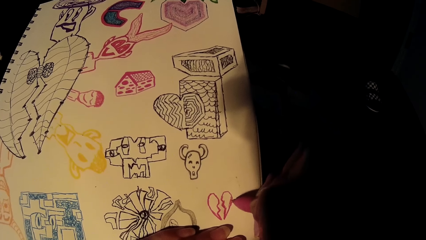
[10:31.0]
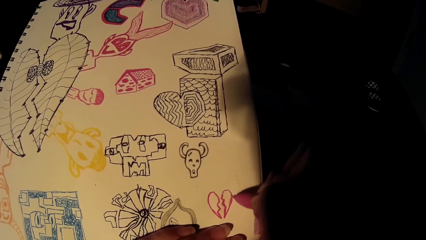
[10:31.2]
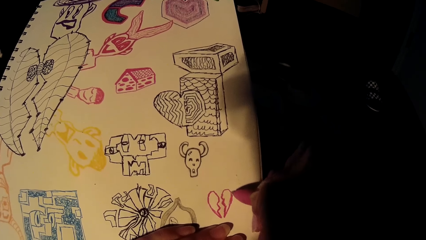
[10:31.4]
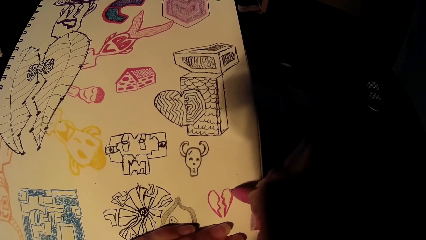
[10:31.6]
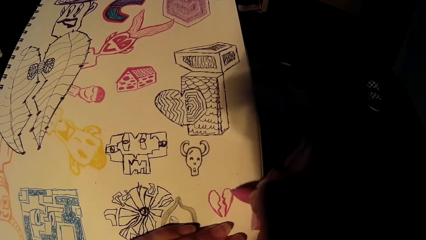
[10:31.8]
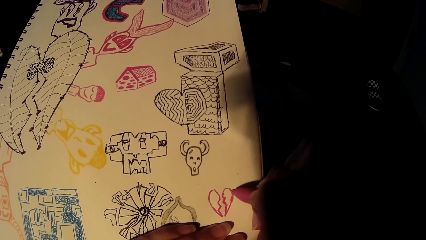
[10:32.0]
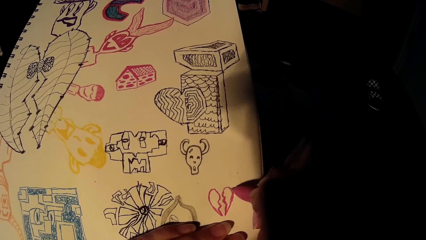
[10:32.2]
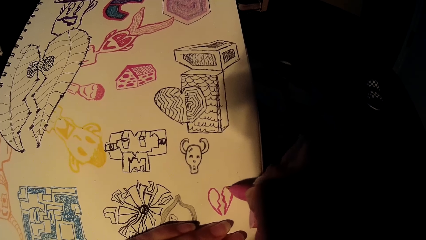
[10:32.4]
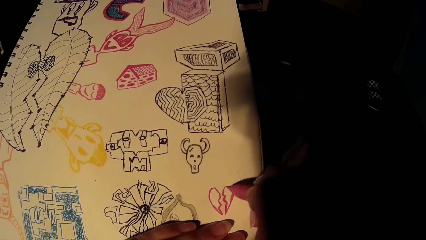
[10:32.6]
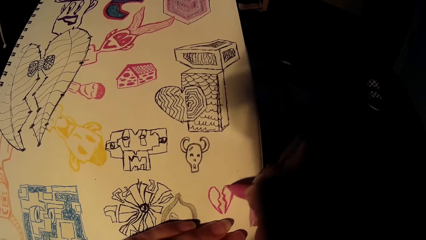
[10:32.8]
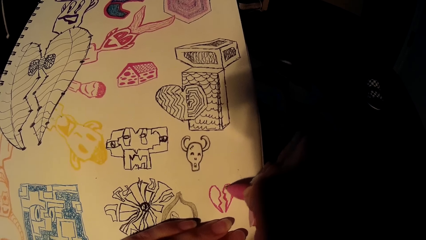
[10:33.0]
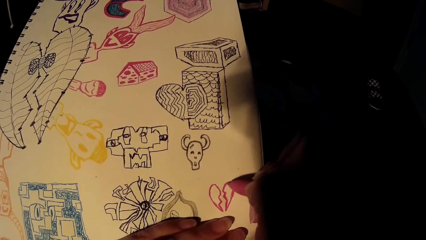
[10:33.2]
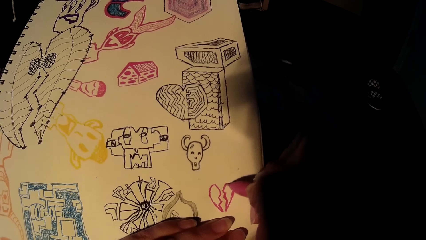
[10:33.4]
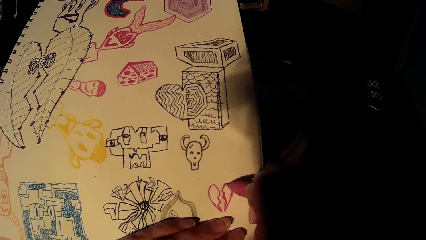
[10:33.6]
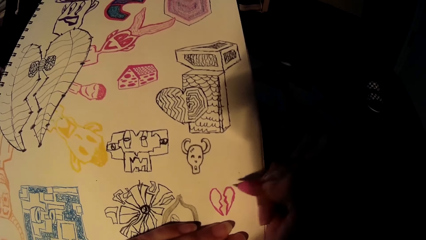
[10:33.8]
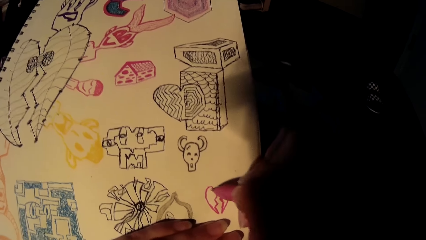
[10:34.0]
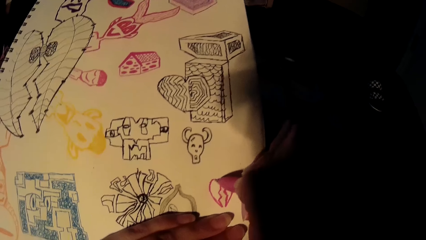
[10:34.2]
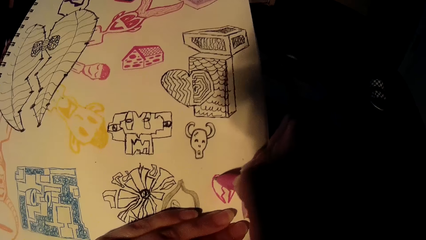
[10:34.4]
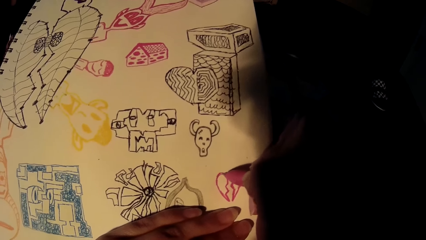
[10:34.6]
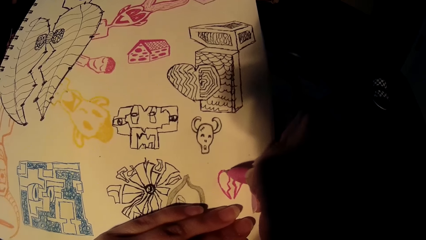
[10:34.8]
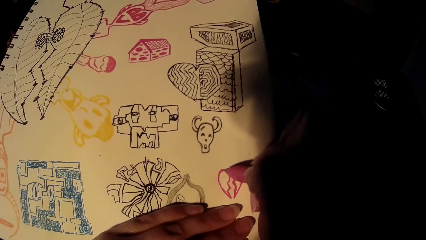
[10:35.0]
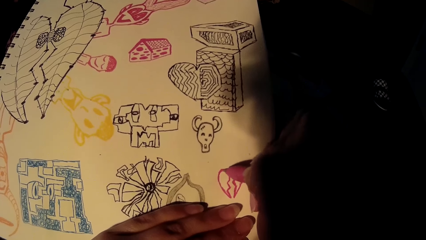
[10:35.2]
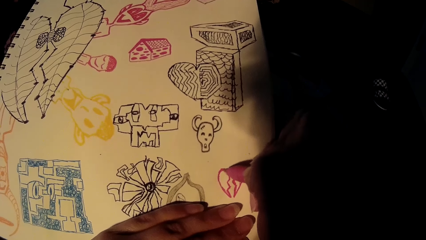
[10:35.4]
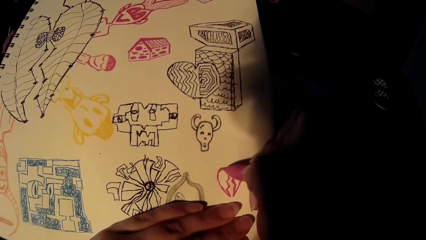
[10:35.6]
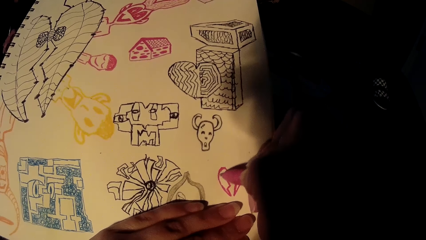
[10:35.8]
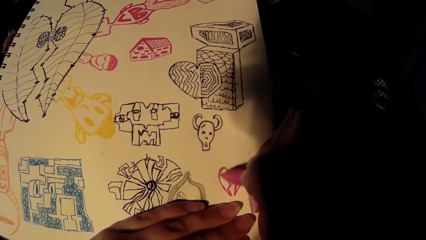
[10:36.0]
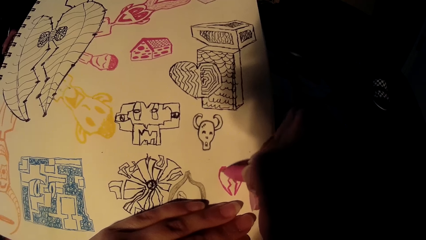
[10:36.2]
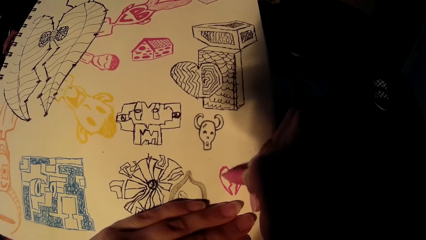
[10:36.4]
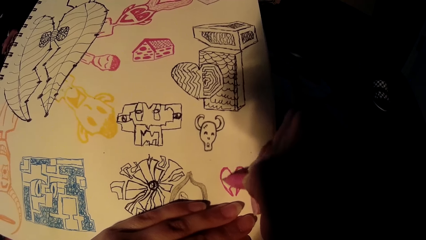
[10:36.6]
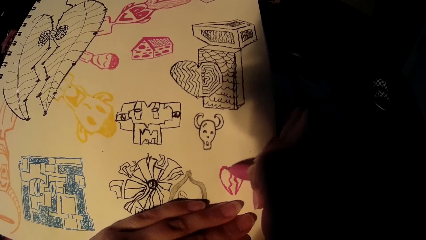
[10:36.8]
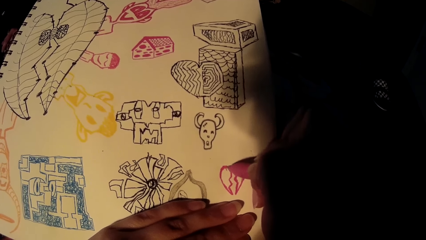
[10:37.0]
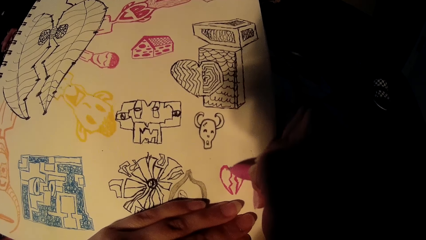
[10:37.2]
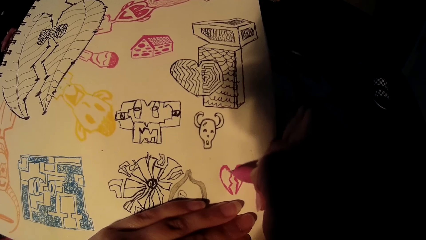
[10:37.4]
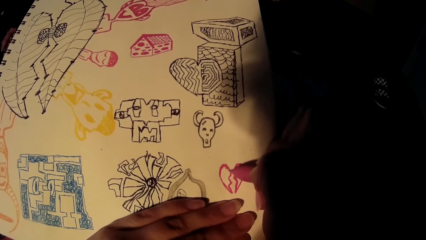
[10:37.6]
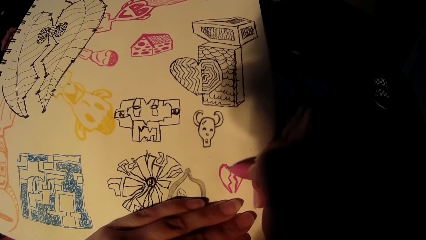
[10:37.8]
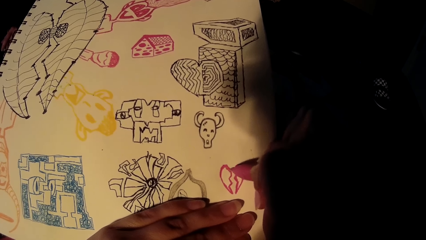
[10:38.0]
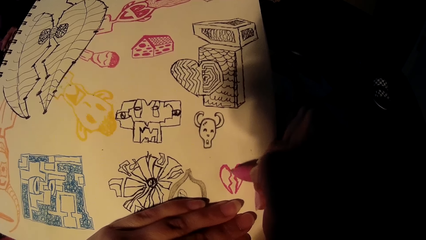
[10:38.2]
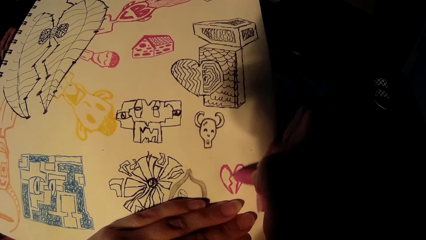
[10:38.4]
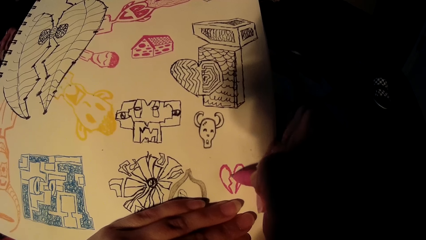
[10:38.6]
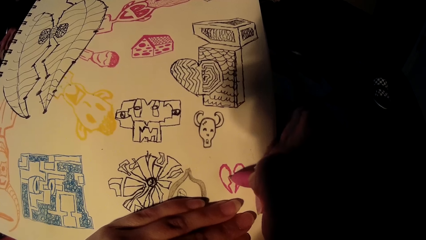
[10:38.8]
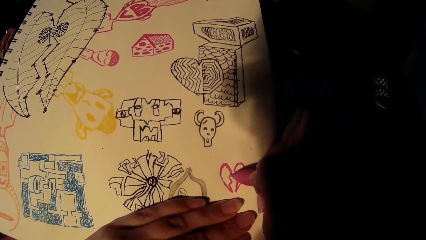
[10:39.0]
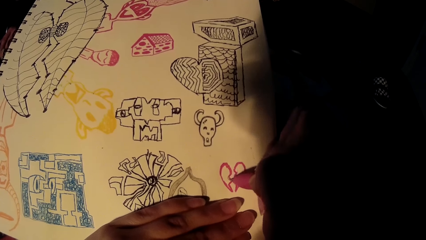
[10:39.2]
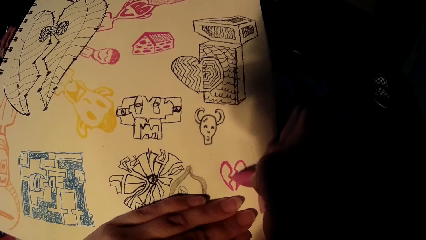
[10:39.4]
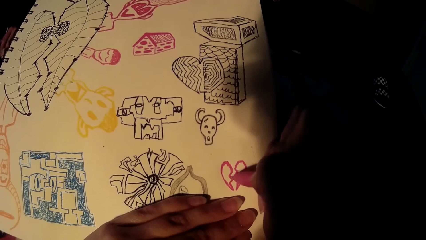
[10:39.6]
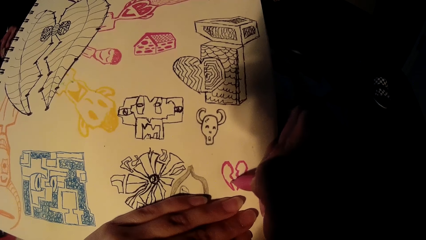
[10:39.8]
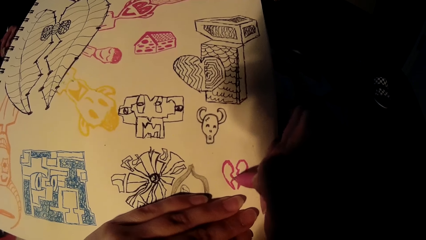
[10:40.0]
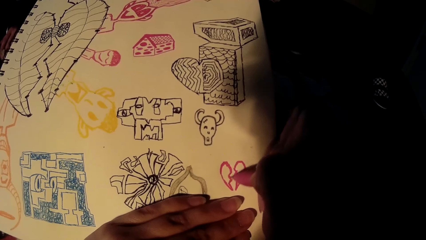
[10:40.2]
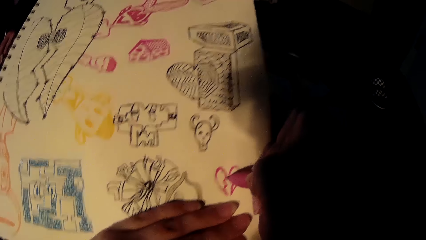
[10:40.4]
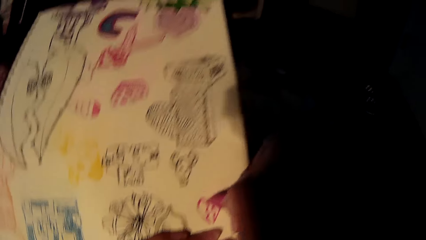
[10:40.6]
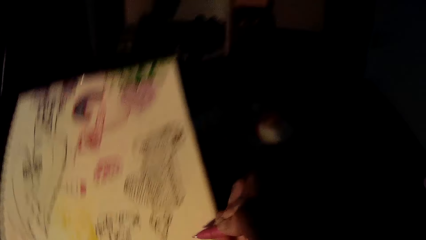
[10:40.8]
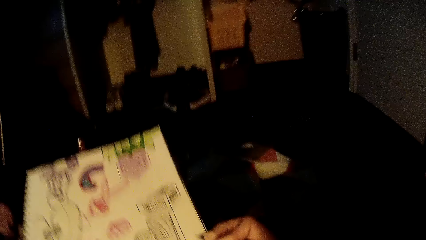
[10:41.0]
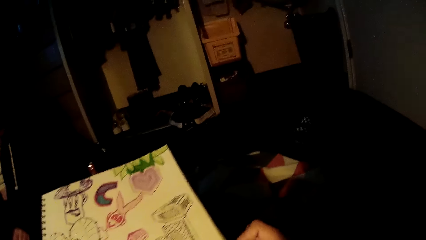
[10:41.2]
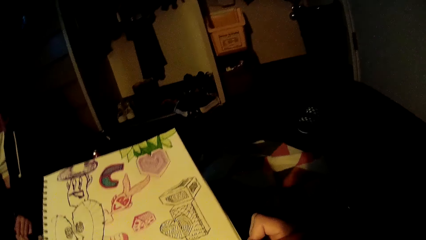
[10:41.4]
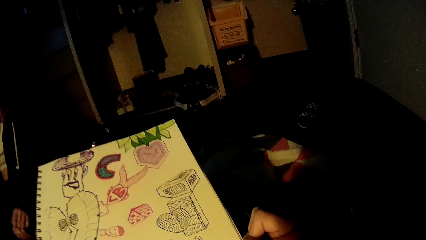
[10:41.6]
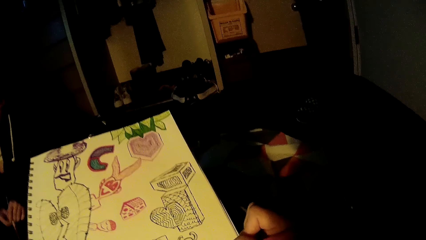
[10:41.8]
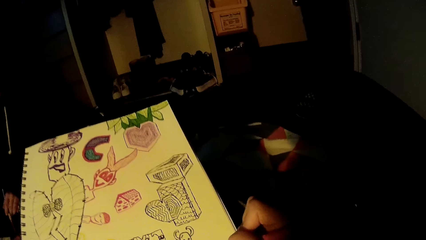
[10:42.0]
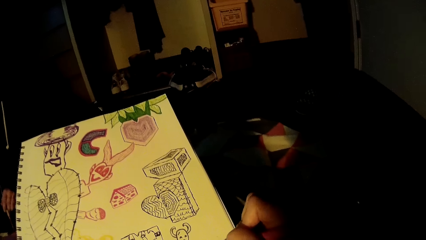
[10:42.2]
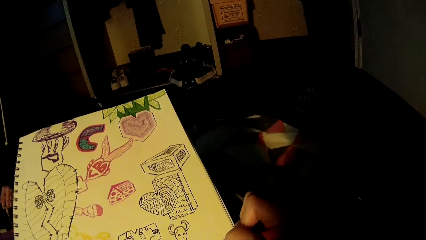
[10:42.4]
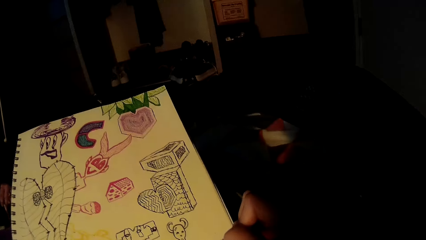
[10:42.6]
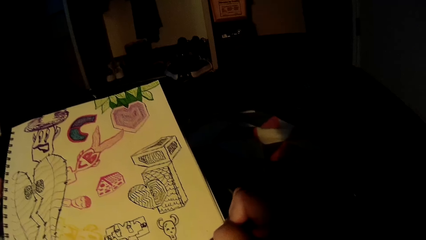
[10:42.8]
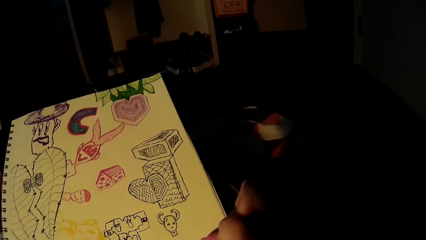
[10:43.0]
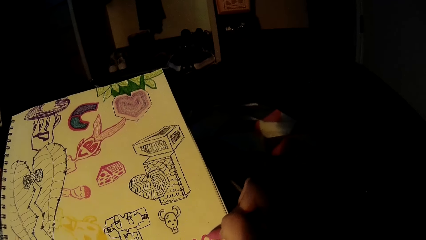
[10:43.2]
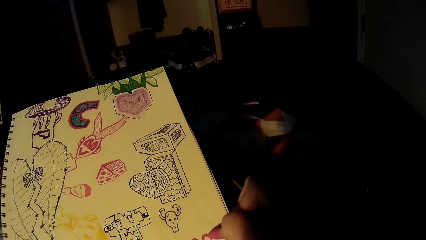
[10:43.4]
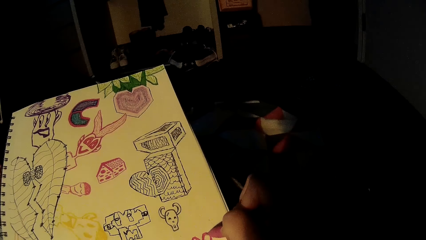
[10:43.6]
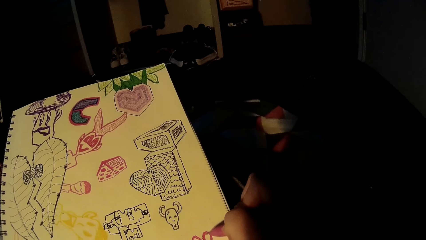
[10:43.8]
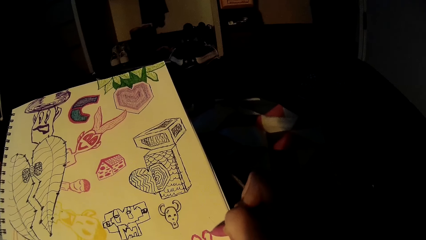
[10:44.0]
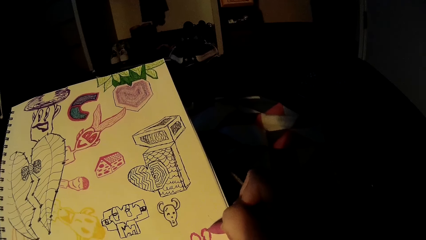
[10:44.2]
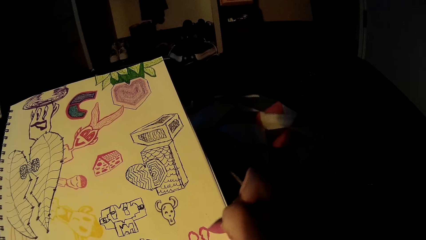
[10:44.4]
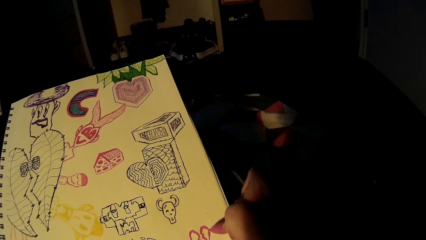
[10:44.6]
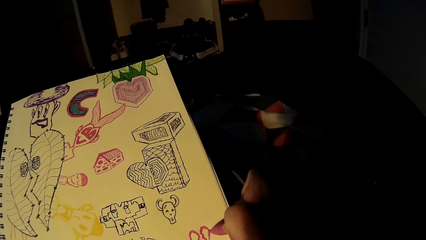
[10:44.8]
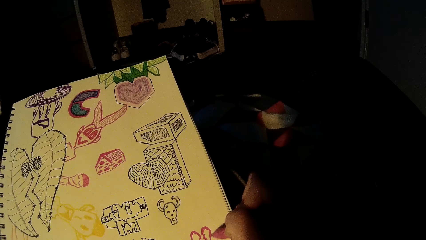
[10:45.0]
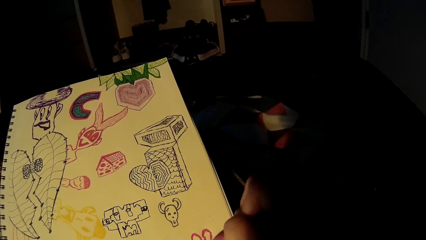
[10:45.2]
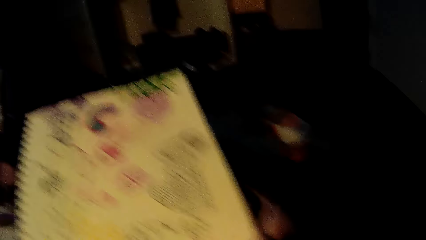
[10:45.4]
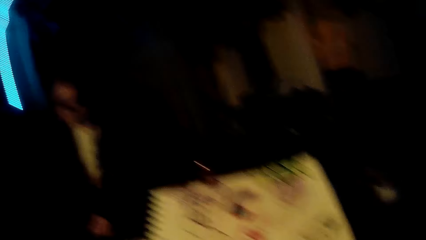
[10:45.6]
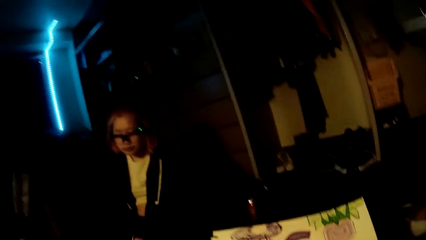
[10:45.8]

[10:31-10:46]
The camera wearer lifts the pen. They draw on the card using the pen. They lift the pen. They draw on the card using the pen.
